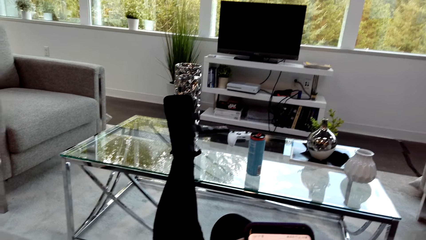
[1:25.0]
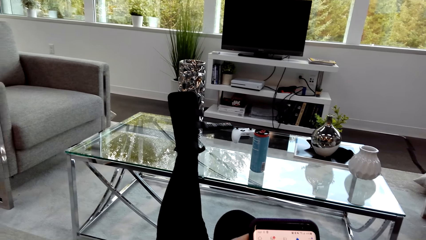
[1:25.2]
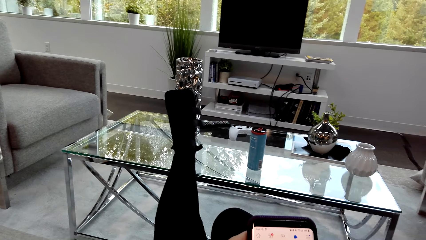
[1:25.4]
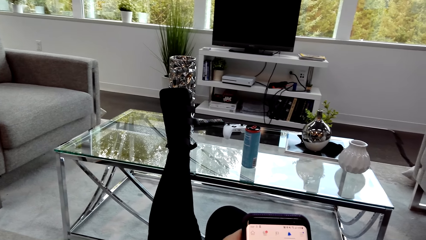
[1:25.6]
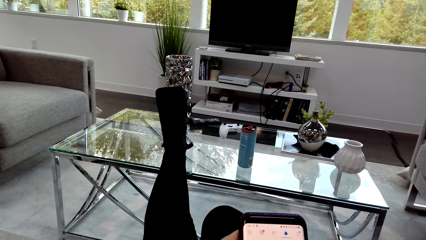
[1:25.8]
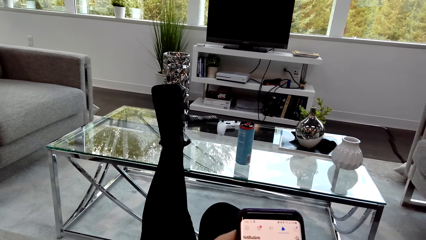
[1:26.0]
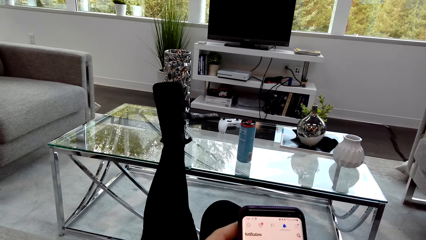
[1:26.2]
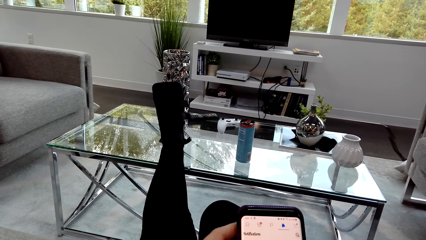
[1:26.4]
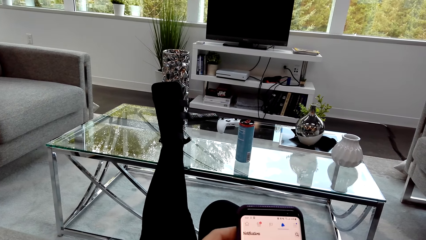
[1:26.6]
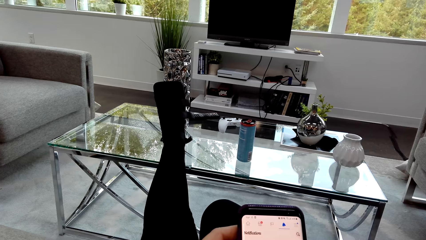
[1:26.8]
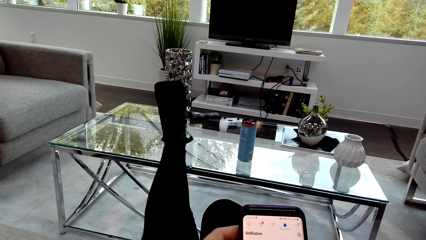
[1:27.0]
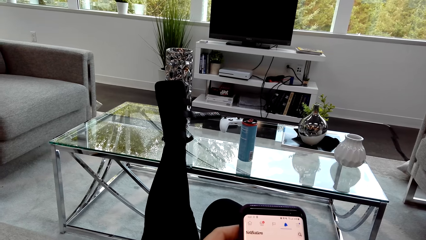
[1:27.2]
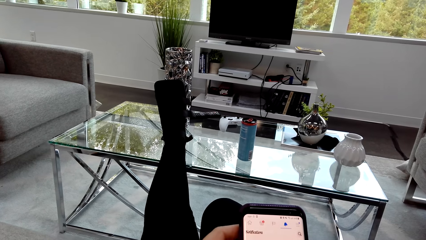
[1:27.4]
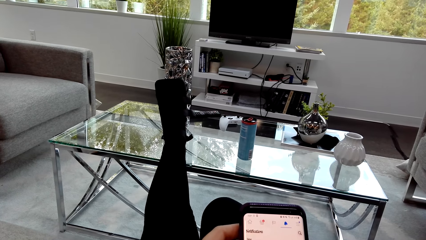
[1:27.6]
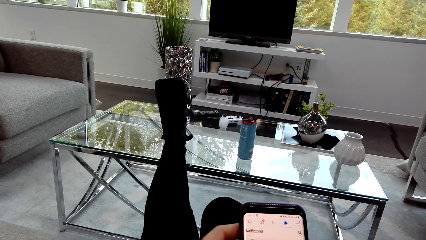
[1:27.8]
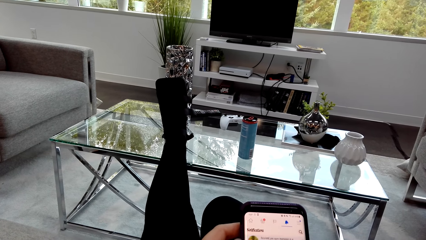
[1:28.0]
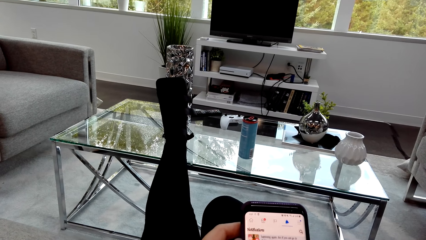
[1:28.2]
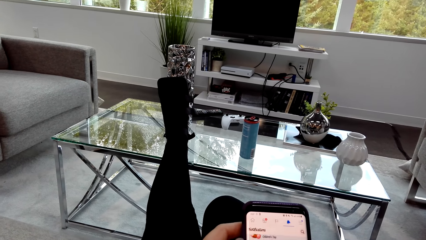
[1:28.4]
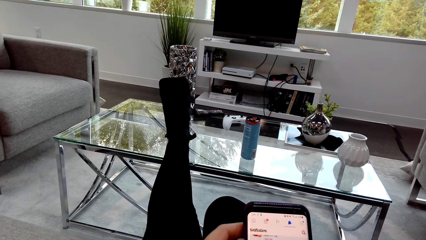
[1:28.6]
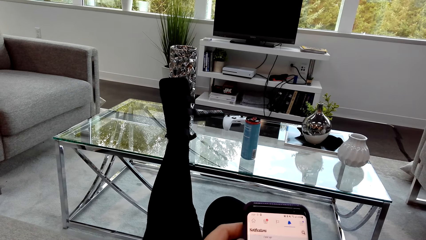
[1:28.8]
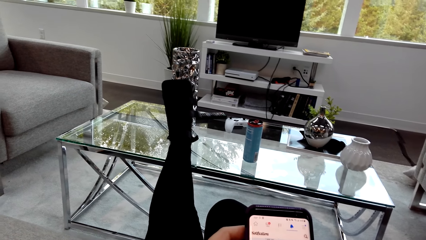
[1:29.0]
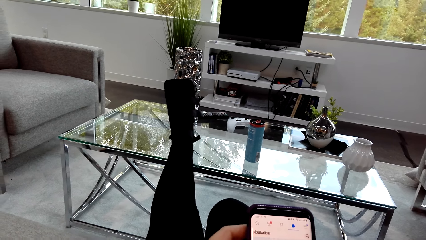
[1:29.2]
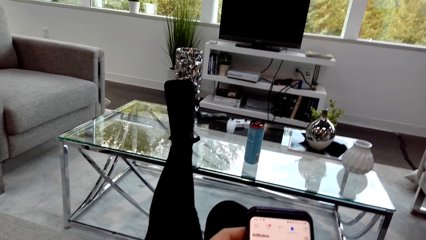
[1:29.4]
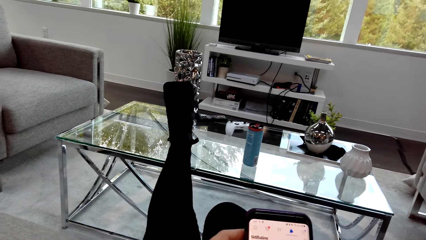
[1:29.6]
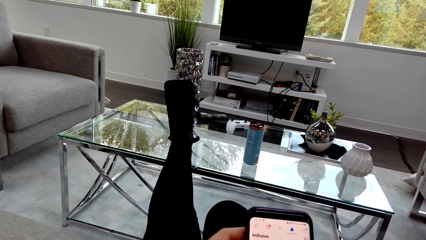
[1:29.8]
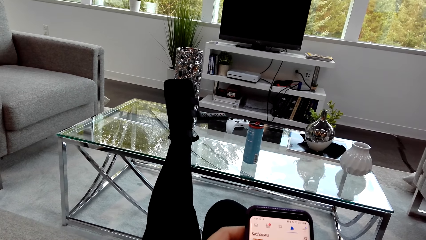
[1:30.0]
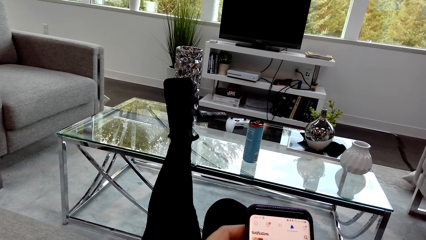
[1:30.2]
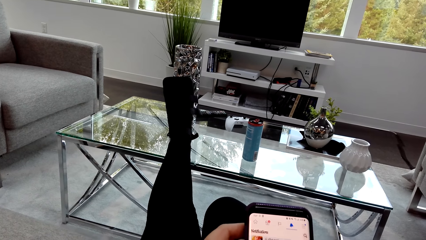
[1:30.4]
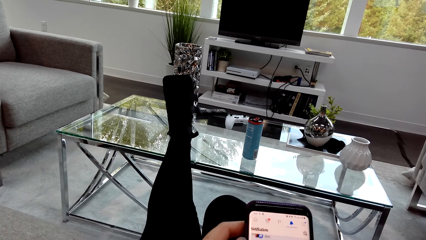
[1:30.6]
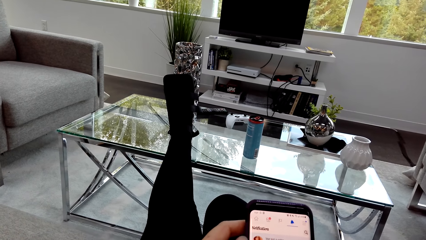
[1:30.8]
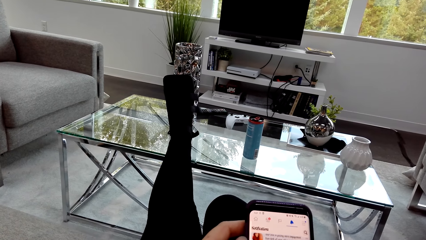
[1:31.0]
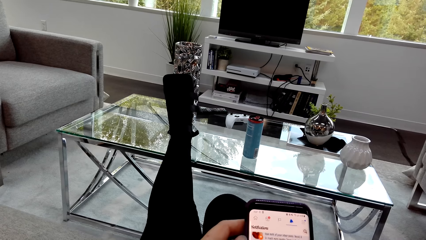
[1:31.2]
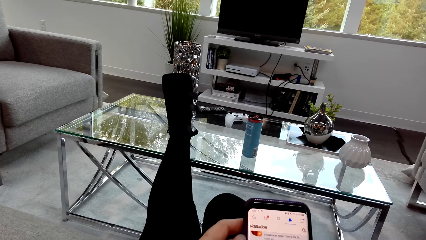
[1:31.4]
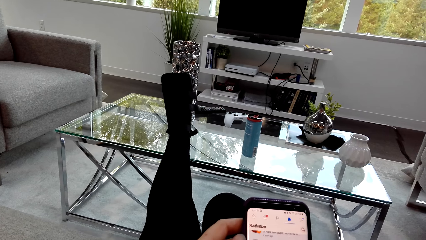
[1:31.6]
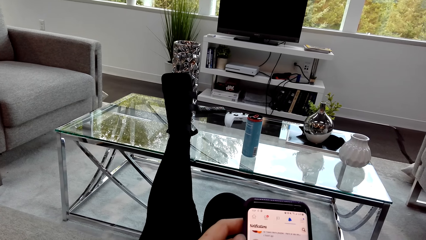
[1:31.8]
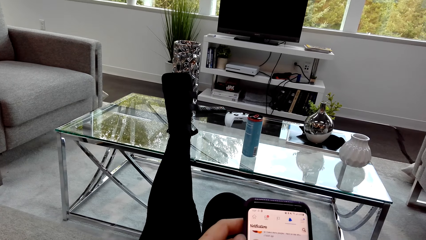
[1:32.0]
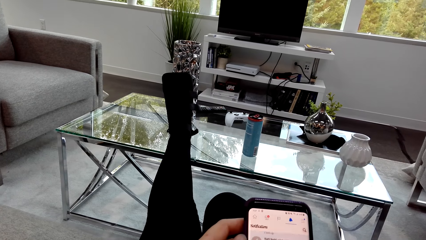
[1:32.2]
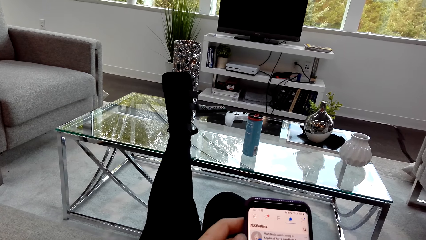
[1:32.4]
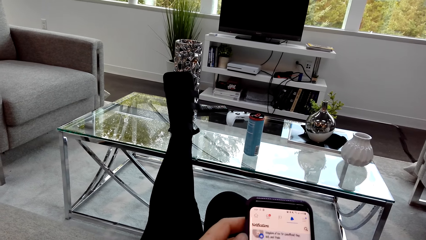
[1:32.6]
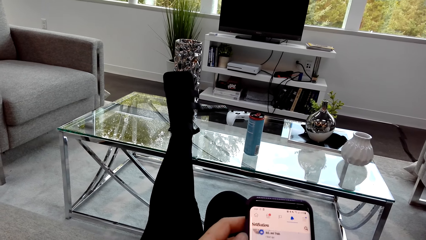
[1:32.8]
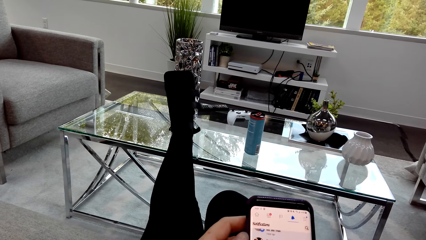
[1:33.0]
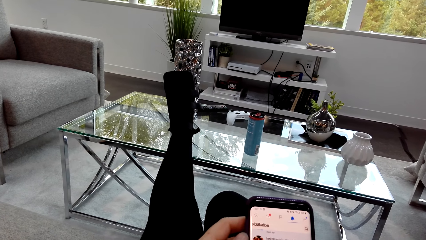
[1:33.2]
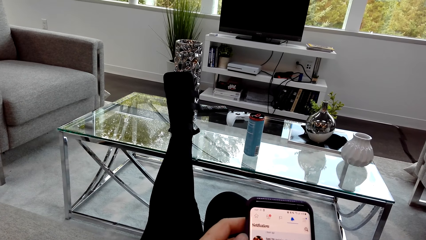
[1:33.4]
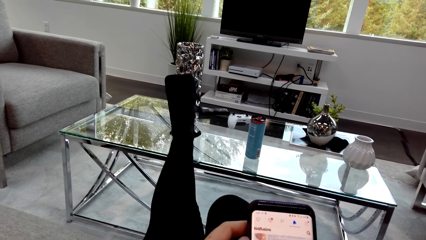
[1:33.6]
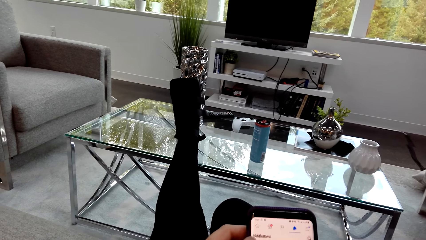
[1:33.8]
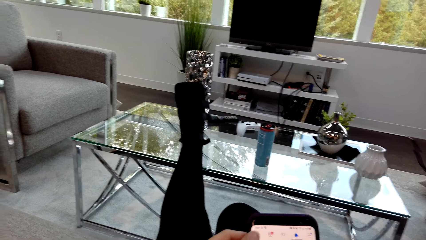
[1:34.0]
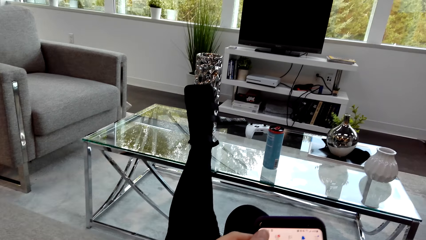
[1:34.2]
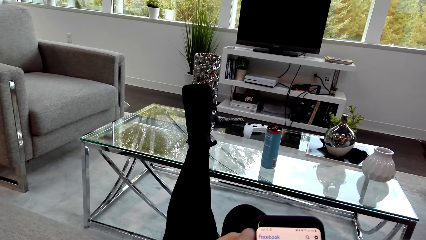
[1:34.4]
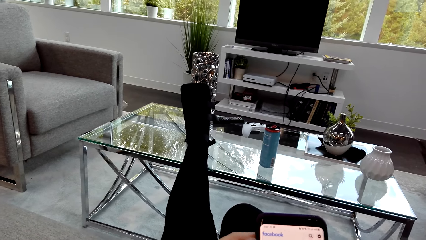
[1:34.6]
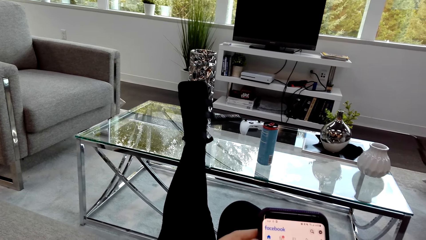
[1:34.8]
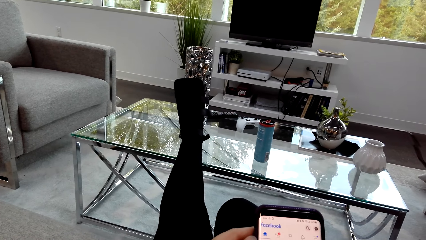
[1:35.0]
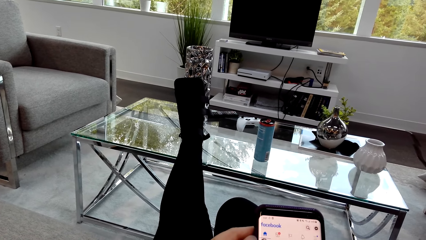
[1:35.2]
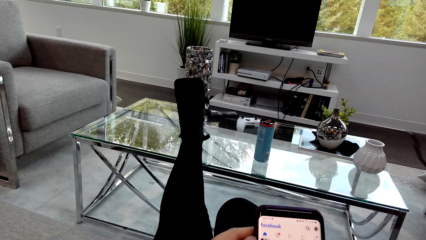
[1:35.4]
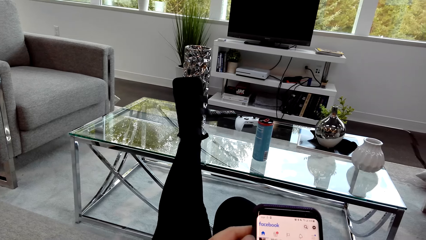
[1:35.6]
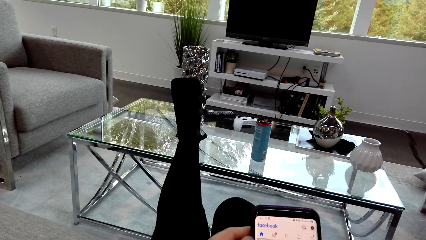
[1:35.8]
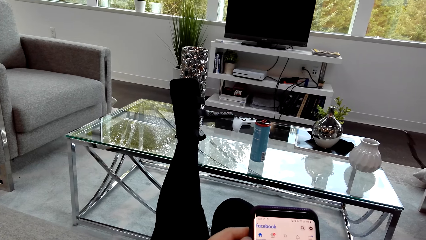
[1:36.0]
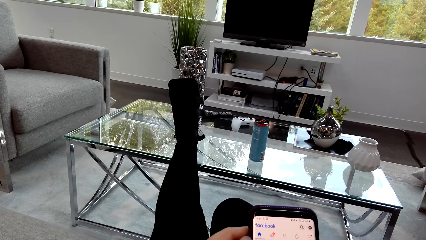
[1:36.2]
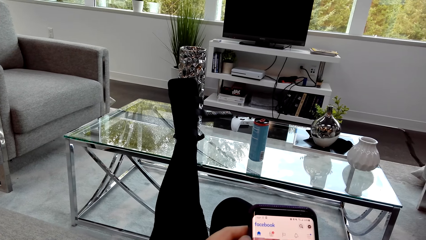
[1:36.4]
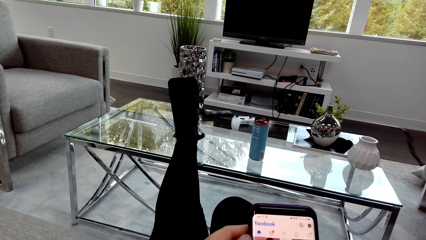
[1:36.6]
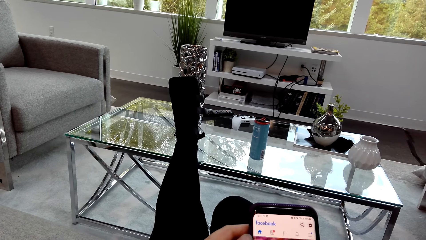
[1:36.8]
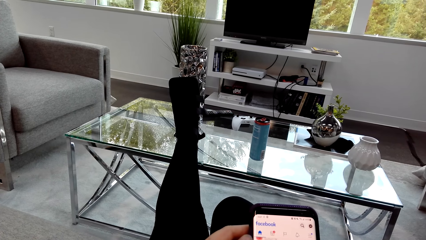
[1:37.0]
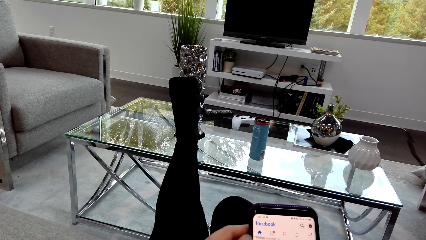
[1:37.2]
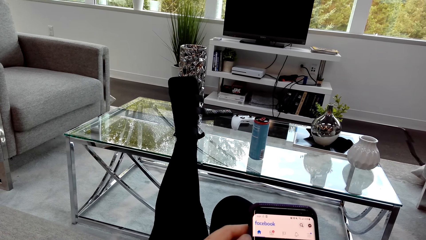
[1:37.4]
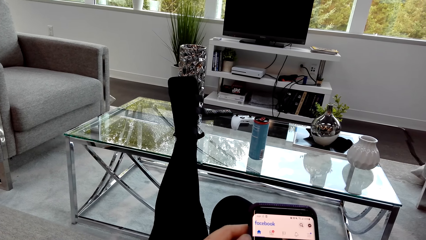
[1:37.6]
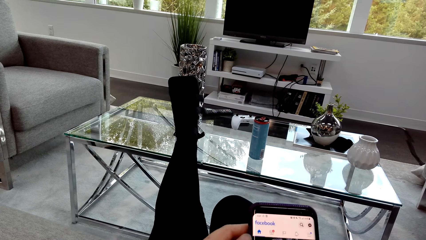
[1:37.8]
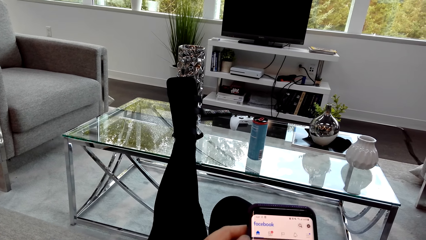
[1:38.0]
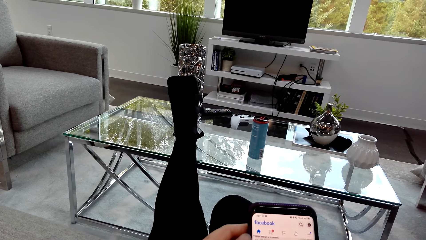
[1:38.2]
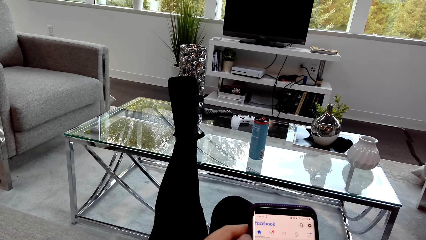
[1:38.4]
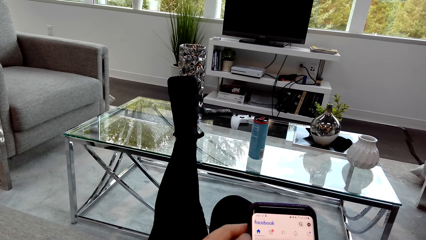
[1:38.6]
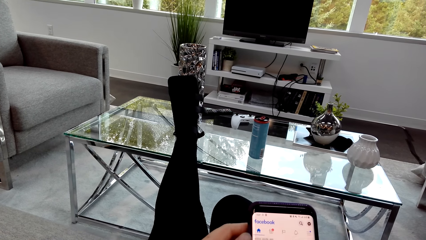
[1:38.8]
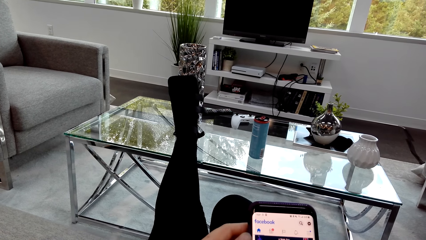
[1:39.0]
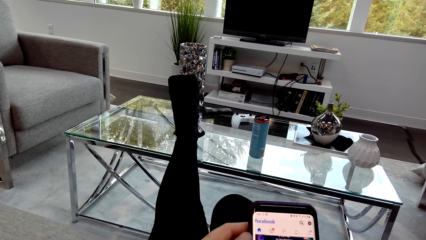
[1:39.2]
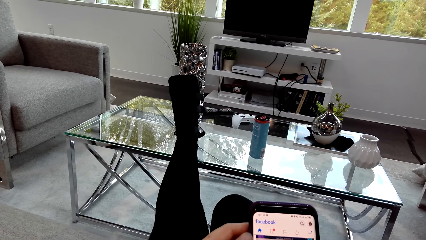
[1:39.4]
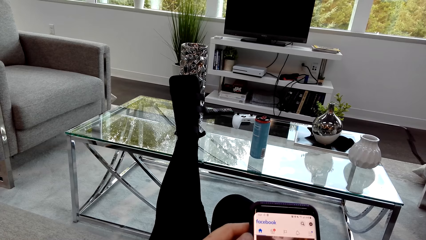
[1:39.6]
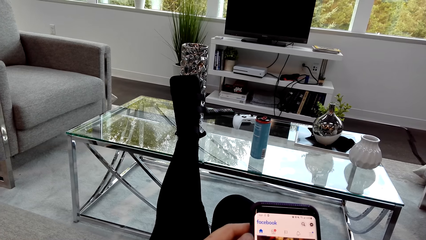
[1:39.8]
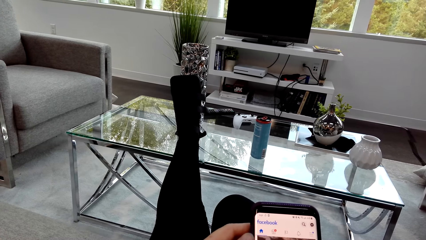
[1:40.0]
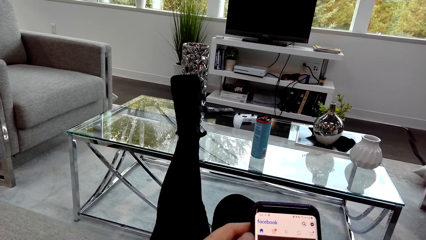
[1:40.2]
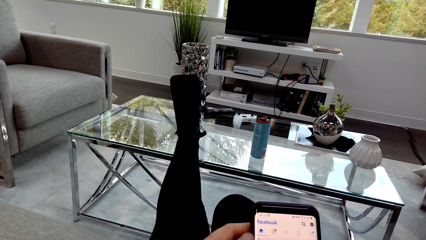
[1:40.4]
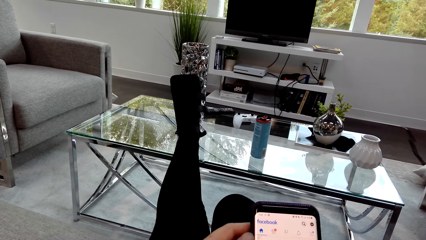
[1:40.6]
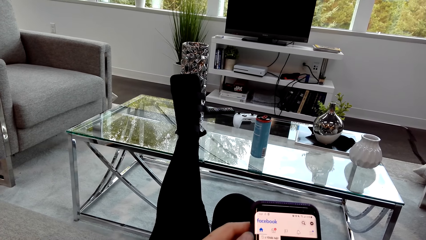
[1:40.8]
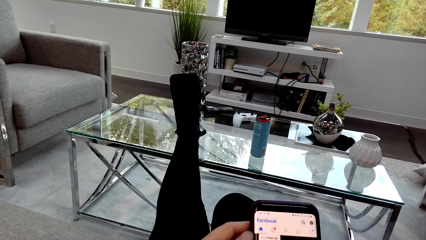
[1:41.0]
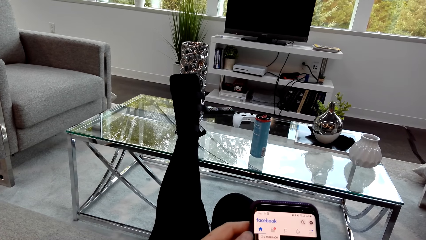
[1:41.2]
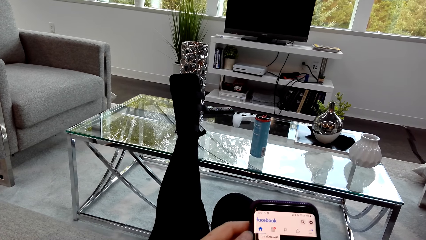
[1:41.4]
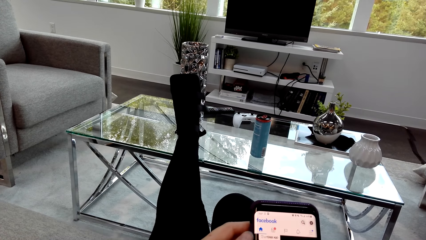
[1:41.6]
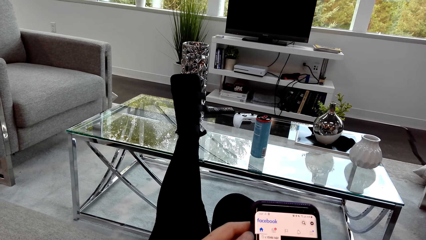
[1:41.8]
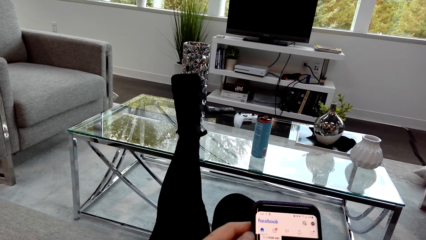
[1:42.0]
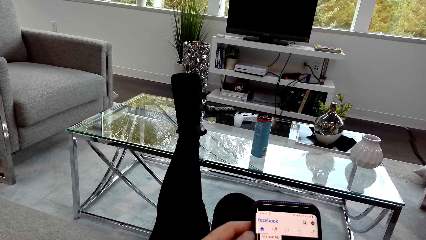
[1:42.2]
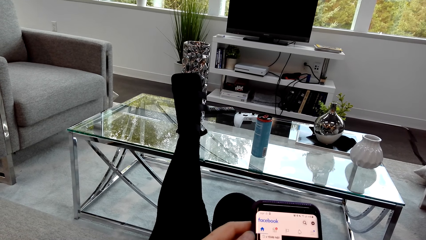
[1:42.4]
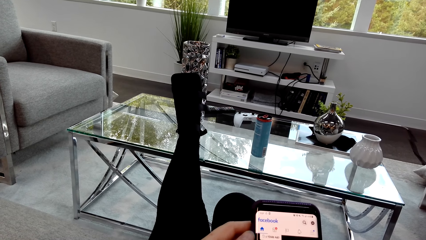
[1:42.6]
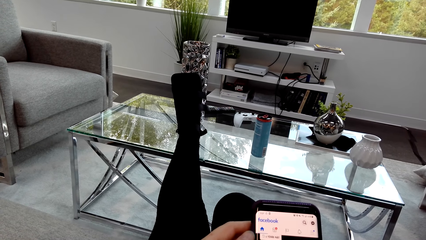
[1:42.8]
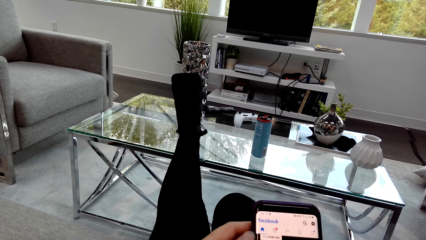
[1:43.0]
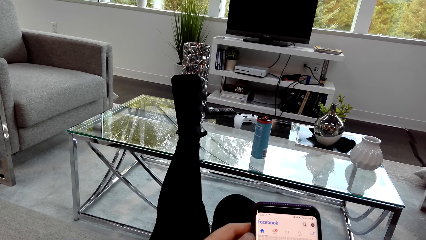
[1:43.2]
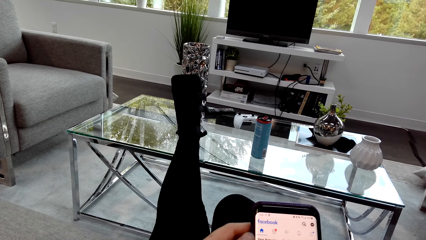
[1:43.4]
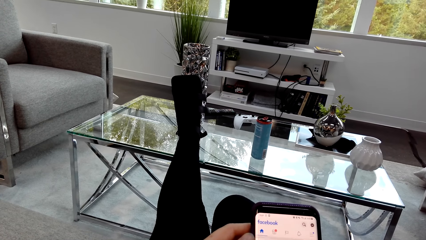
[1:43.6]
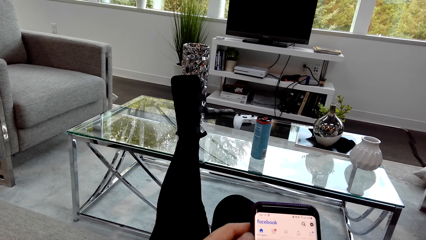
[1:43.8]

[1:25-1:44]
The camera wearer scrolls the phone and holds the phone. They hold the phone again. They scroll the phone.
